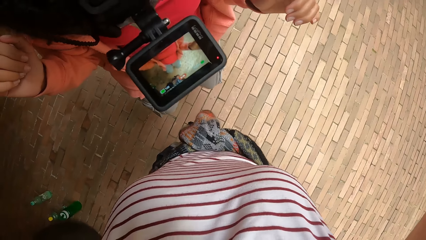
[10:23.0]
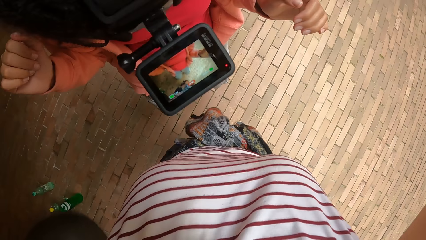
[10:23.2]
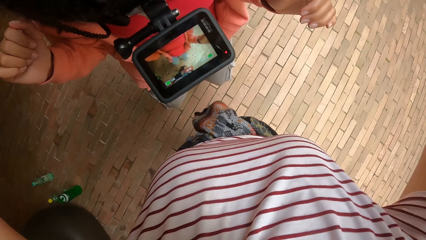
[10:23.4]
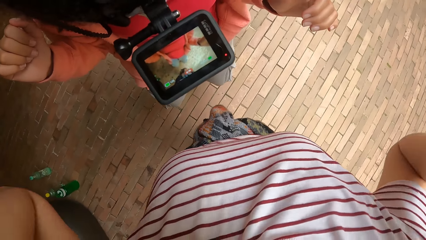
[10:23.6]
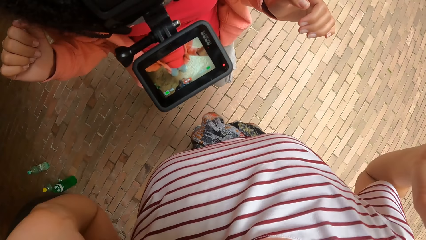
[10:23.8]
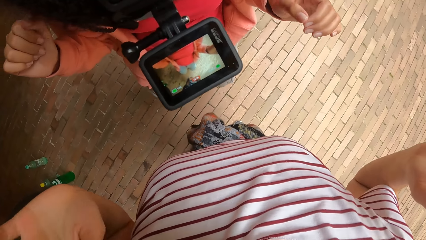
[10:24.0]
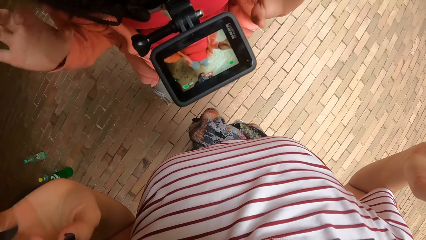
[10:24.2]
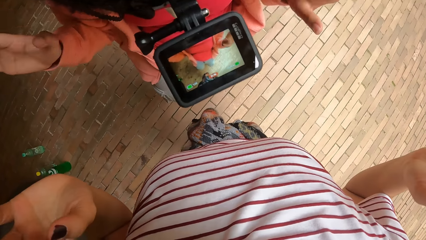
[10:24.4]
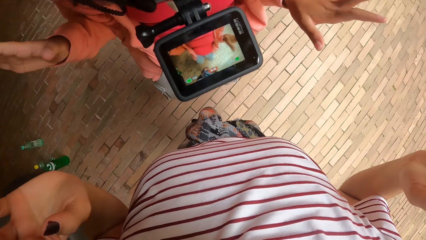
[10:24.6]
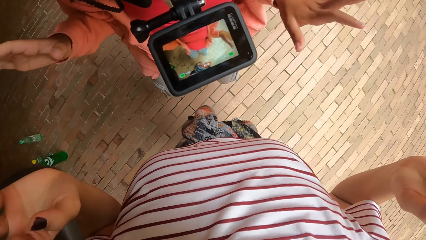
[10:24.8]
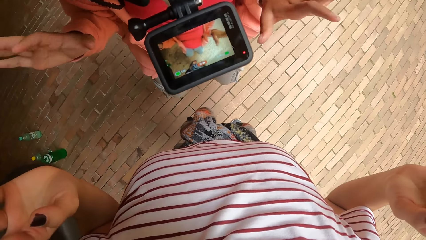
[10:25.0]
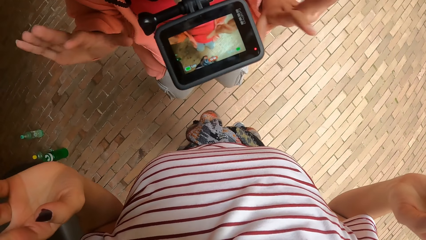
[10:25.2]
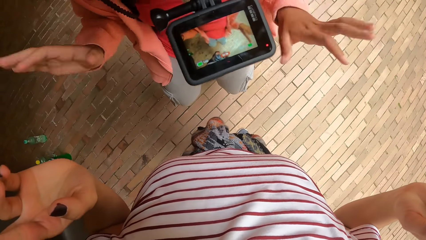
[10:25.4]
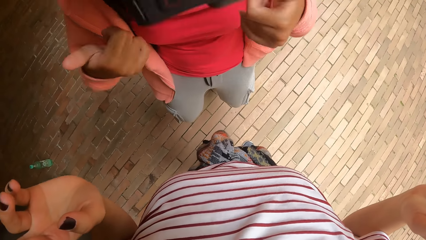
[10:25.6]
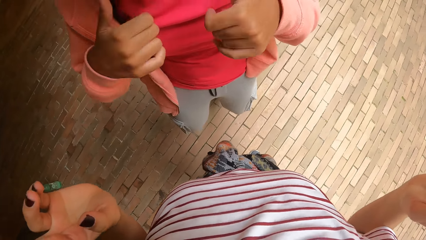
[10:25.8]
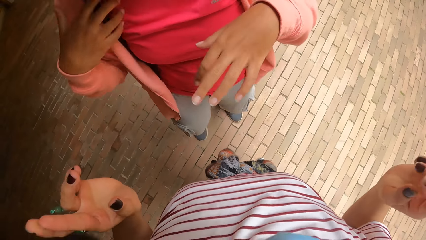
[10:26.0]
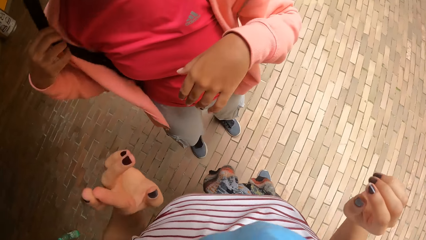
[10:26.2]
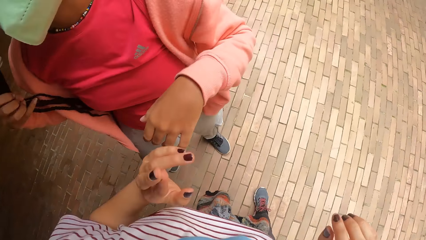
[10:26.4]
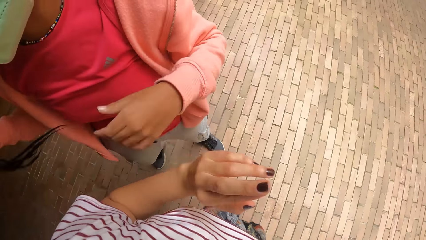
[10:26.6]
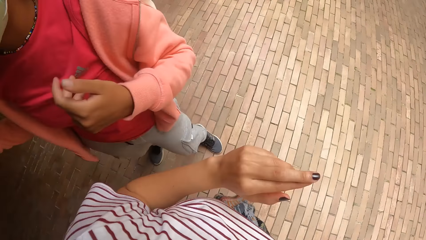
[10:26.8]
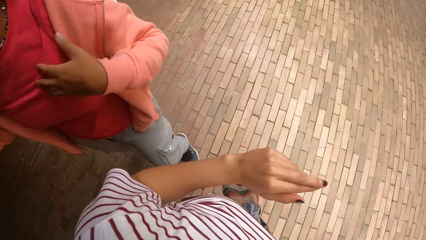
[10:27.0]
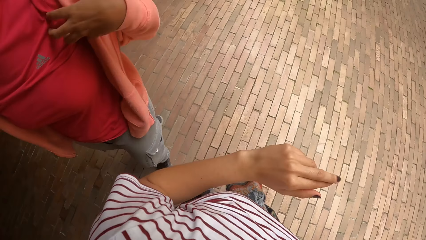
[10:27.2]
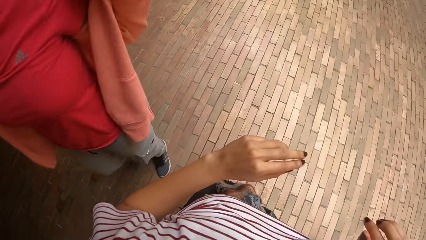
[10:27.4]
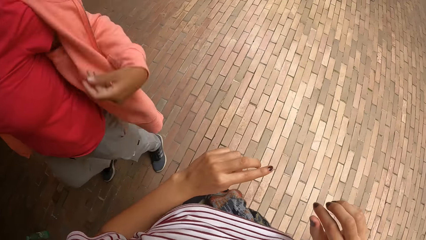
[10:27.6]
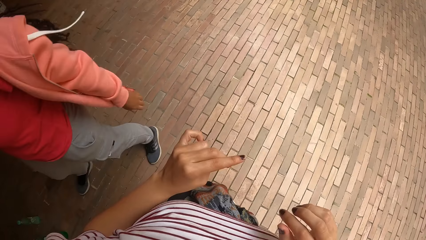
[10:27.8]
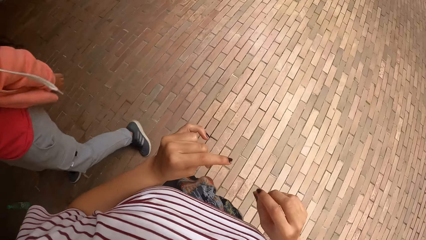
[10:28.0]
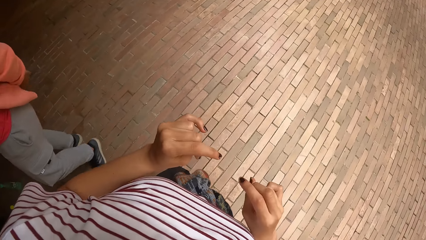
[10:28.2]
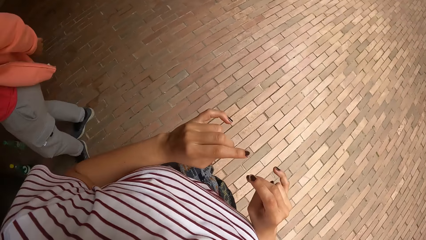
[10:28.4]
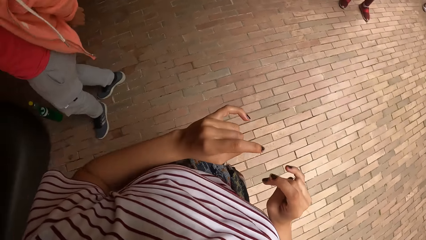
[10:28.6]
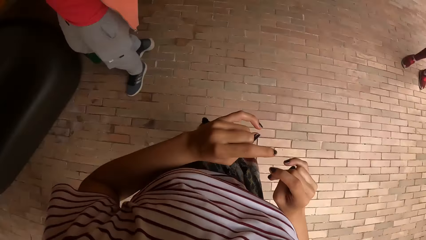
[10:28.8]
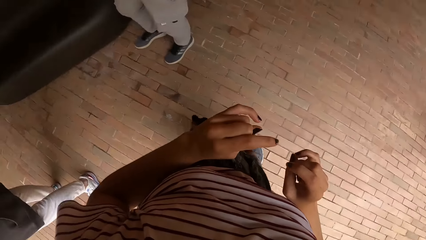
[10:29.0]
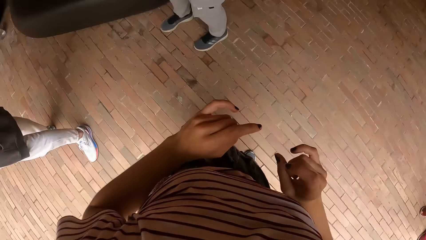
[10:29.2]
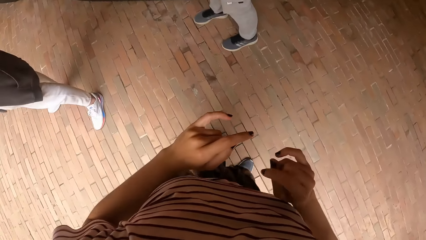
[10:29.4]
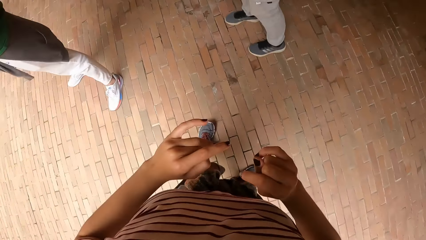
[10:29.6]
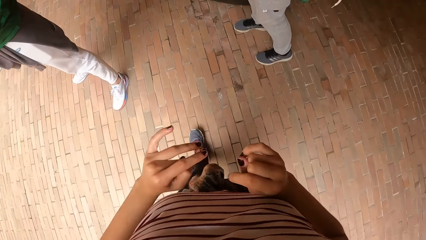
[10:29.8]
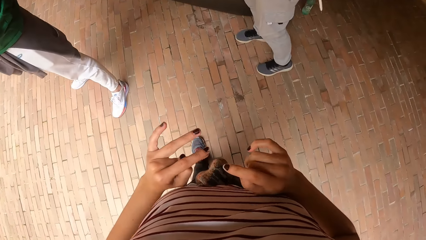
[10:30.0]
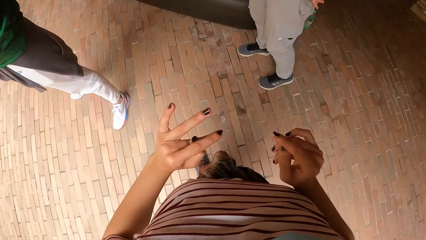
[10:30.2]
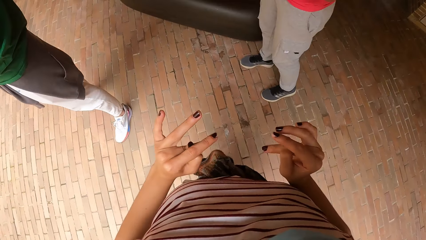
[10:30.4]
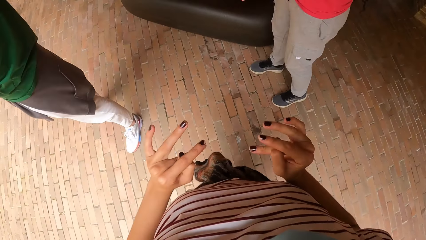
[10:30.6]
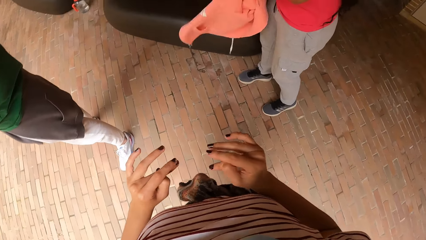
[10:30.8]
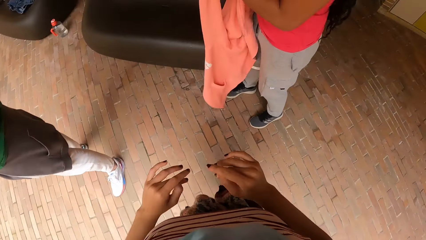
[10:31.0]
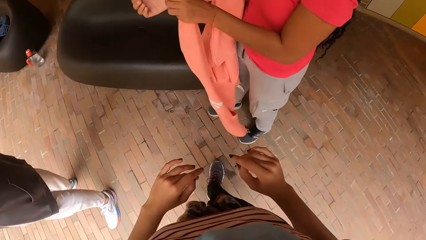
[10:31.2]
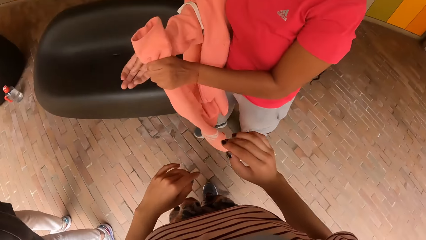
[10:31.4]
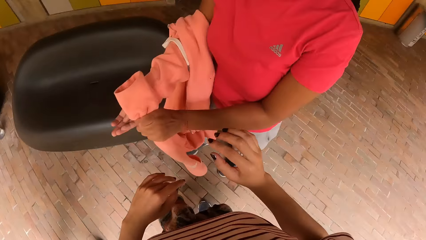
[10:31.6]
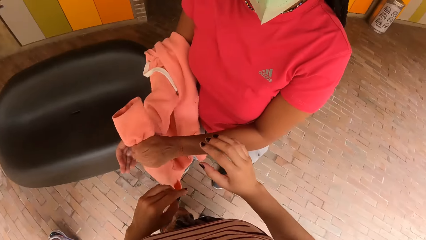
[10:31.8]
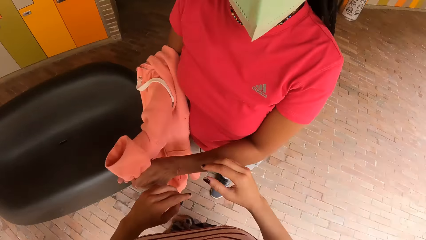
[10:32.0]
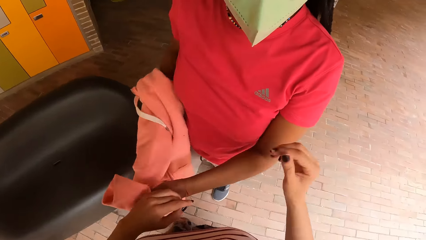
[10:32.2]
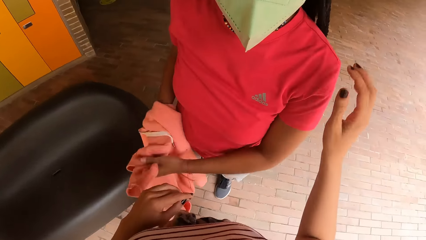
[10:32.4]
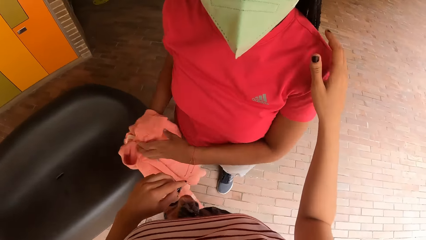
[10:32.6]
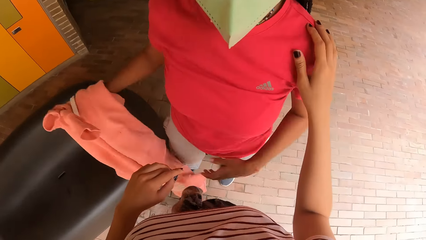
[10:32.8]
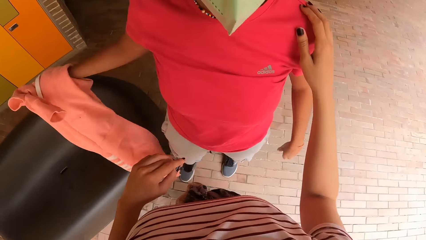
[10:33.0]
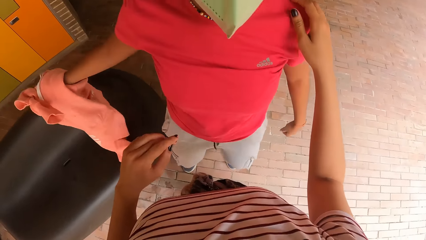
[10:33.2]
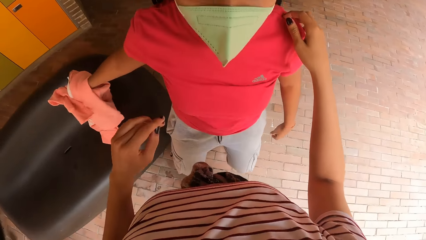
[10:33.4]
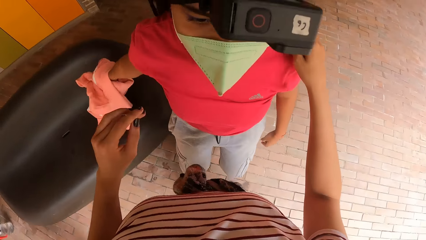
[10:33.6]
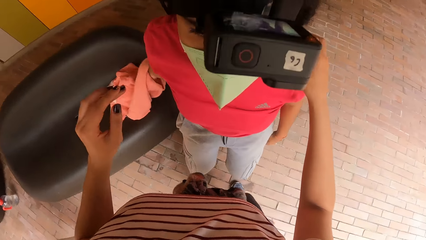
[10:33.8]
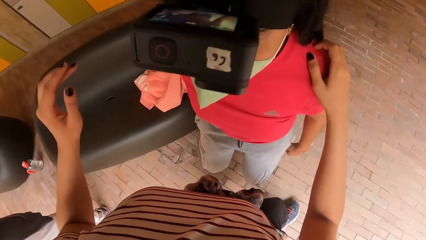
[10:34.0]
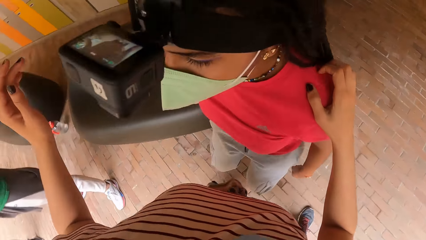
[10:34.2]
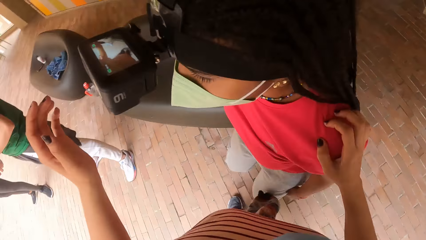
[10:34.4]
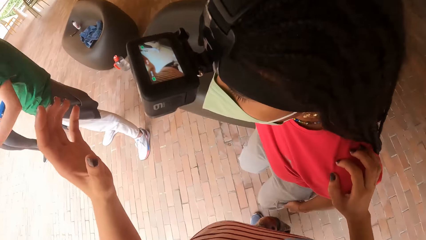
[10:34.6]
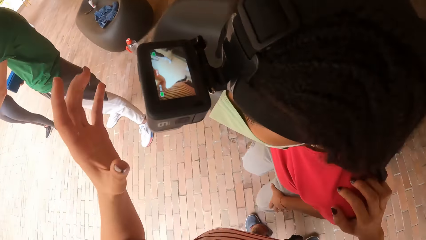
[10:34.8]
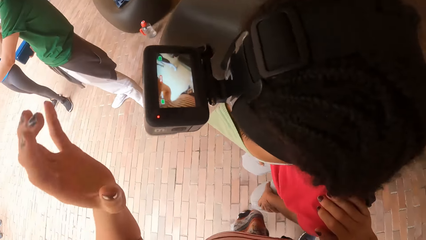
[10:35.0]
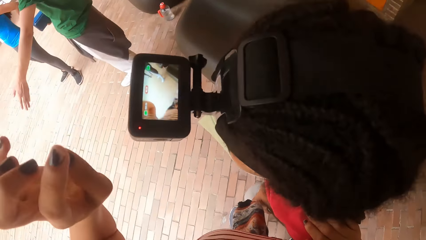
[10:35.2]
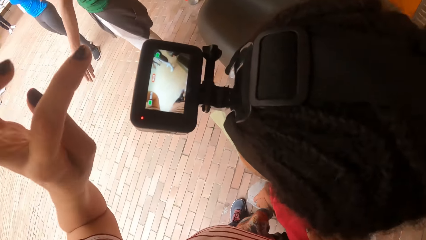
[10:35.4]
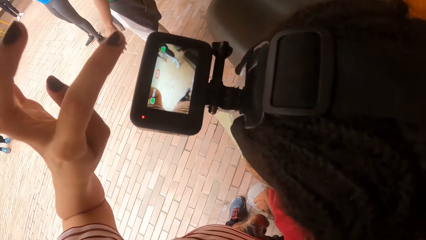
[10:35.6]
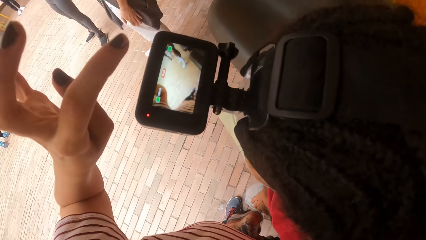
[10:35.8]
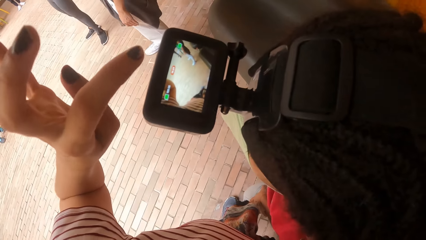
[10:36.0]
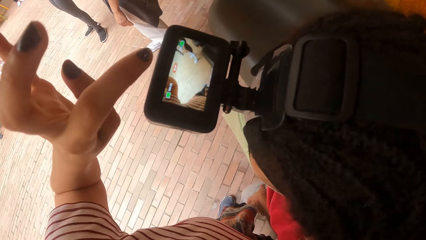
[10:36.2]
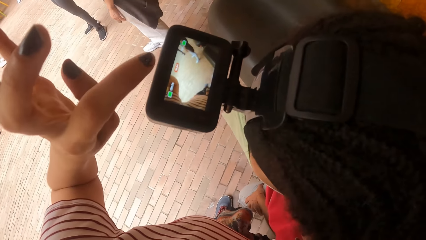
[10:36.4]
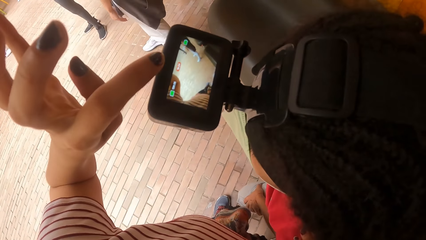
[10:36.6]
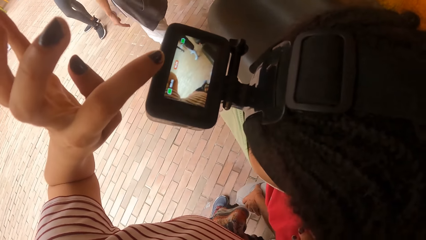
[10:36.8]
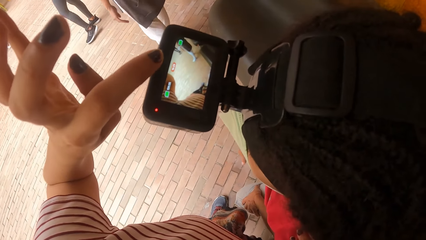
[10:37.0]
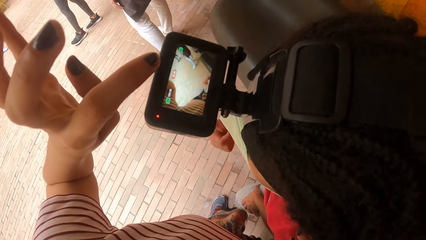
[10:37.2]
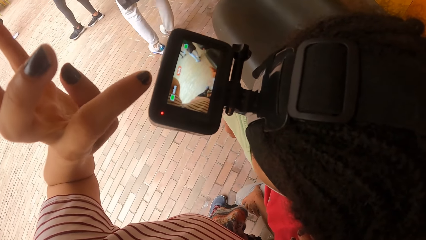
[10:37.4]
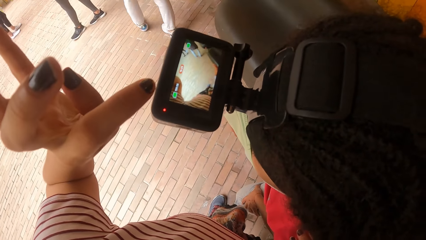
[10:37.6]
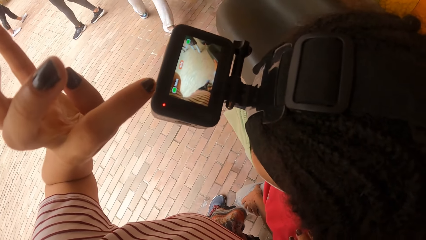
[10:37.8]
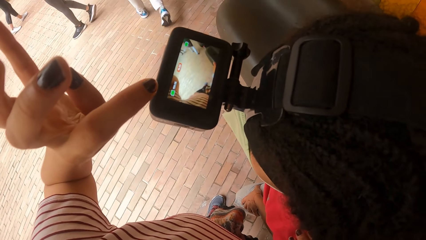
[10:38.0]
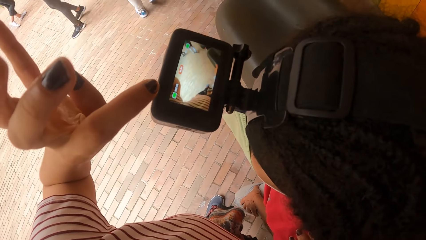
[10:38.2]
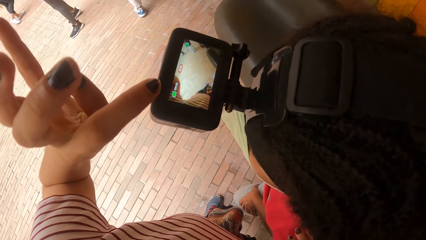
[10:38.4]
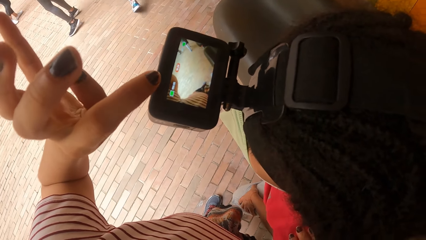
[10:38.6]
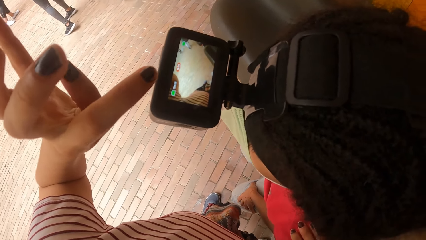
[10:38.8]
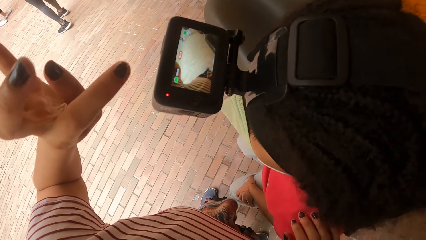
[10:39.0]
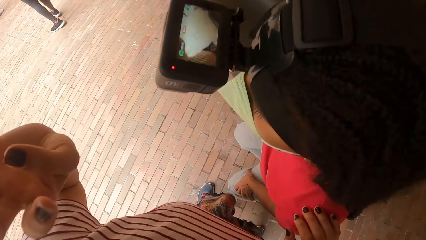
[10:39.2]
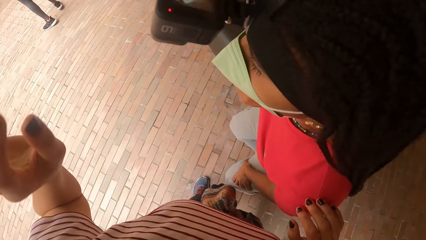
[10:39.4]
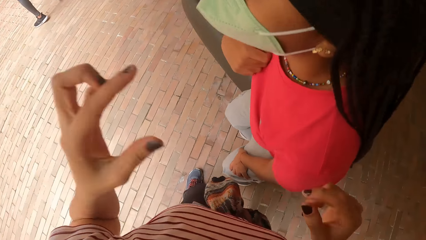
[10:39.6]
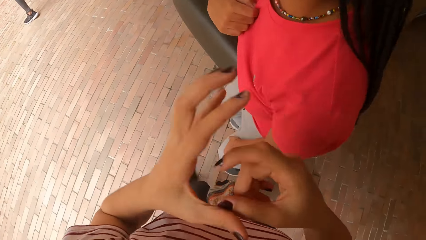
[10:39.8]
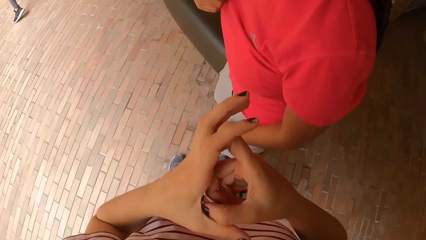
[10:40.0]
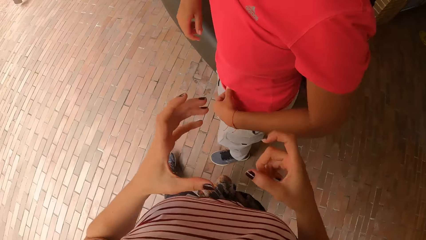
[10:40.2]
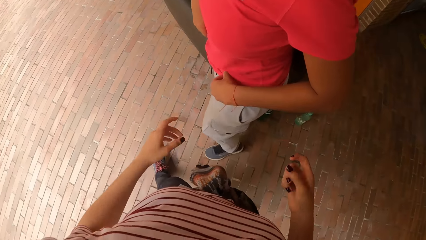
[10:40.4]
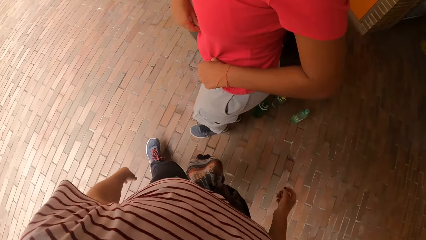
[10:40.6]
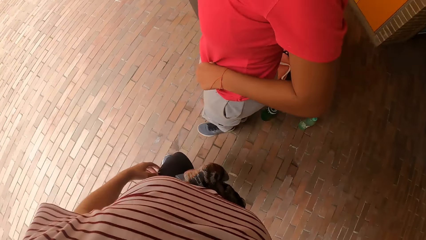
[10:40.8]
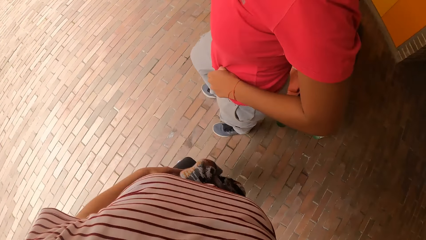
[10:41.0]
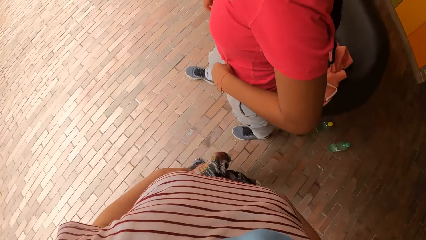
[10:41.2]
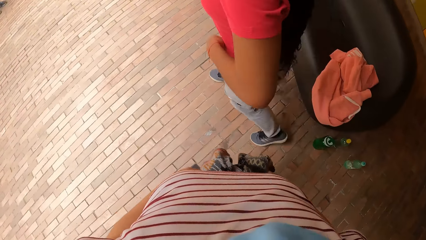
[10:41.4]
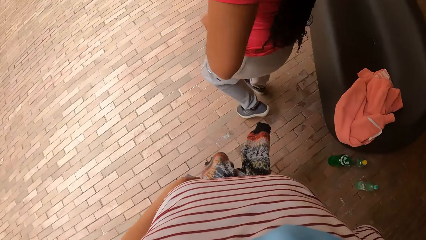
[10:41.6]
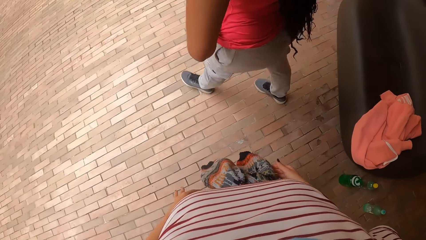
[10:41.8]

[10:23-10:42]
A woman moves hands. She removes her hoodie. The woman removes a sweater with her left hand. The camera wearer puts her right hand on the shoulder of the woman. The woman puts the sweater in her right hand on a couch. The camera wearer points at her camera. She hovers her left index finger over a camera on the head of the woman. She interacts with the woman. She moves hands. The woman moves away from the camera wearer.
